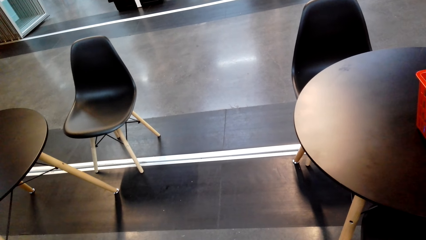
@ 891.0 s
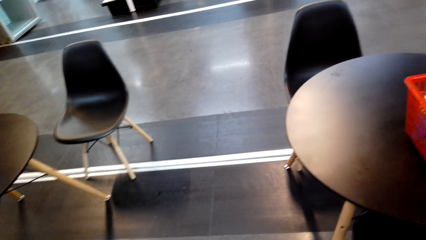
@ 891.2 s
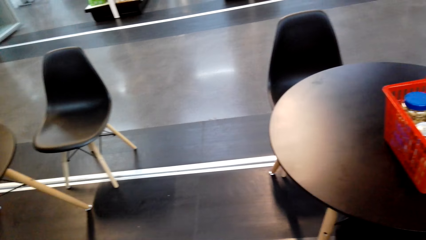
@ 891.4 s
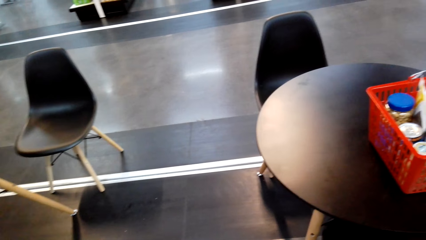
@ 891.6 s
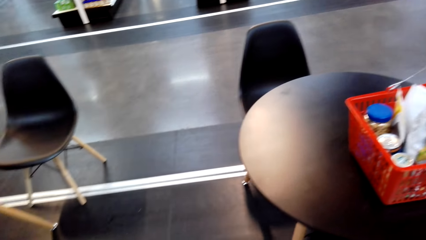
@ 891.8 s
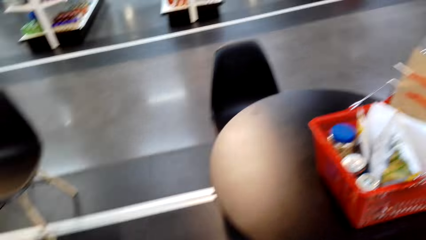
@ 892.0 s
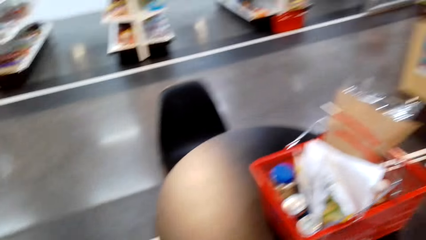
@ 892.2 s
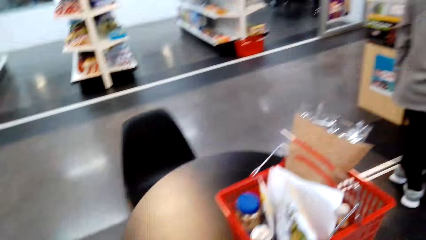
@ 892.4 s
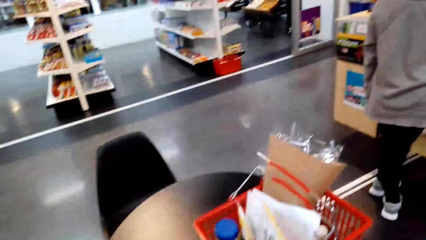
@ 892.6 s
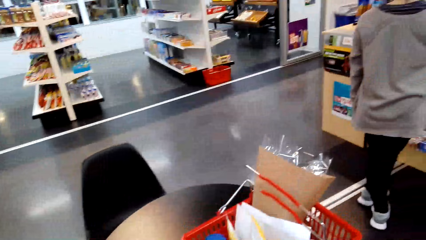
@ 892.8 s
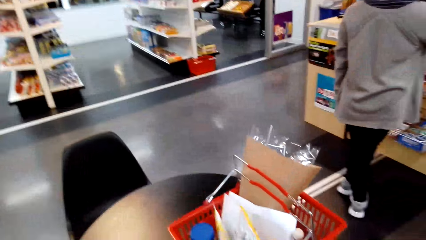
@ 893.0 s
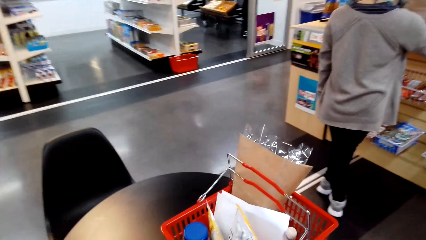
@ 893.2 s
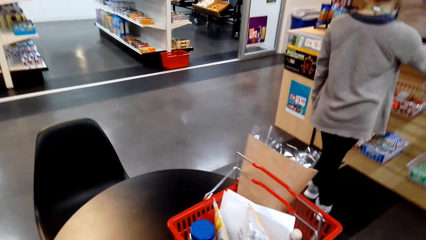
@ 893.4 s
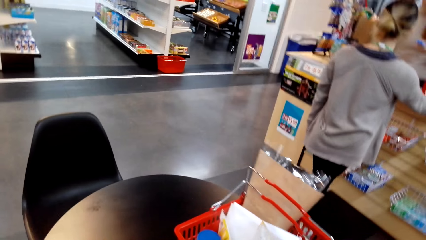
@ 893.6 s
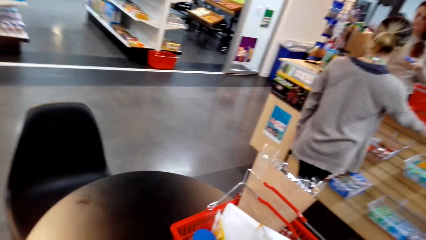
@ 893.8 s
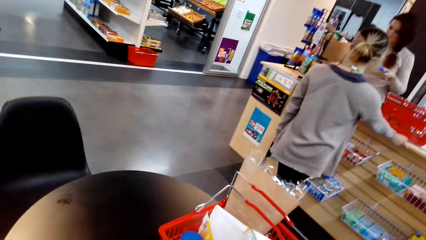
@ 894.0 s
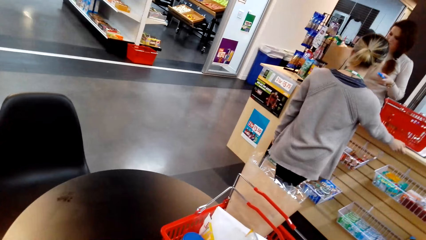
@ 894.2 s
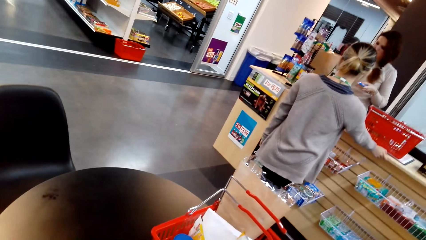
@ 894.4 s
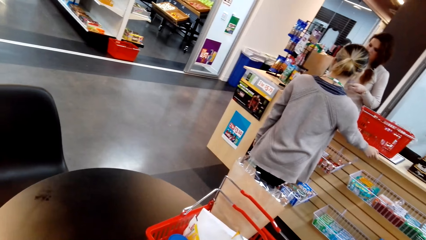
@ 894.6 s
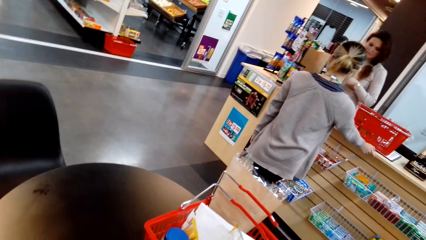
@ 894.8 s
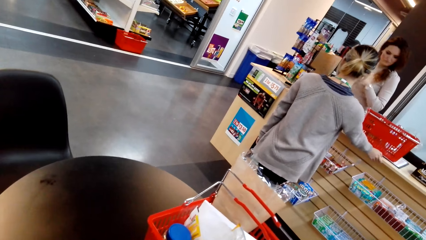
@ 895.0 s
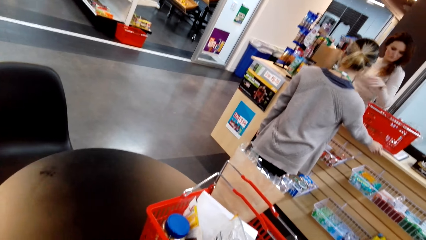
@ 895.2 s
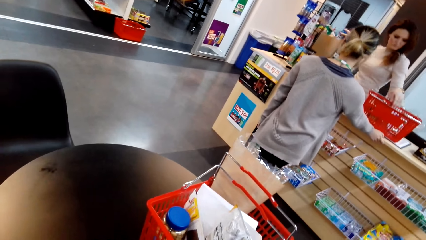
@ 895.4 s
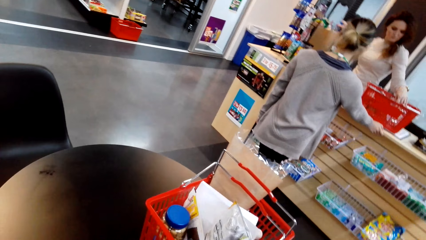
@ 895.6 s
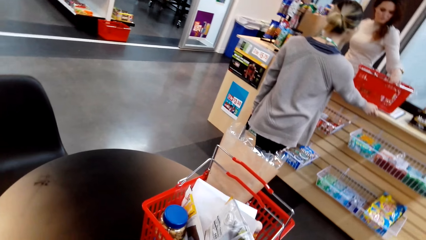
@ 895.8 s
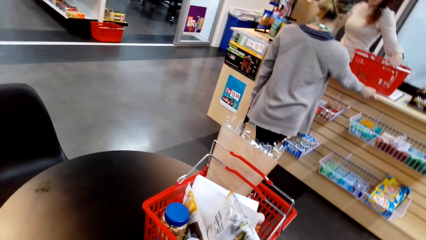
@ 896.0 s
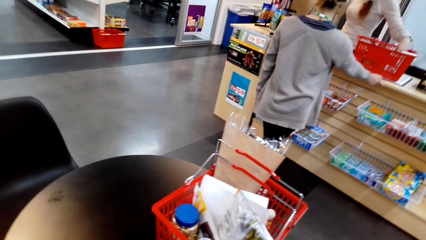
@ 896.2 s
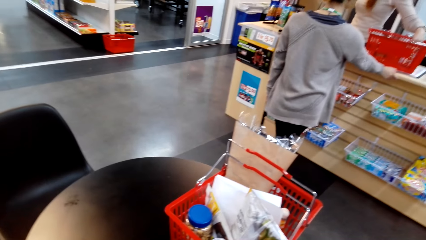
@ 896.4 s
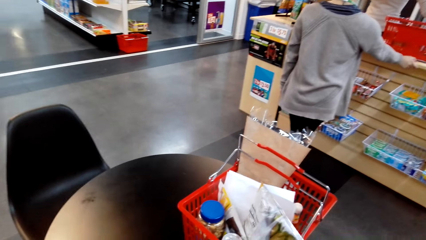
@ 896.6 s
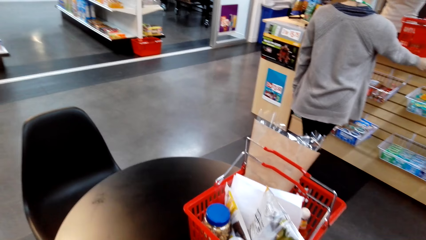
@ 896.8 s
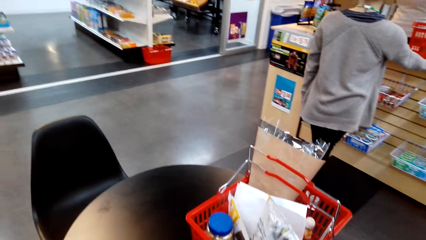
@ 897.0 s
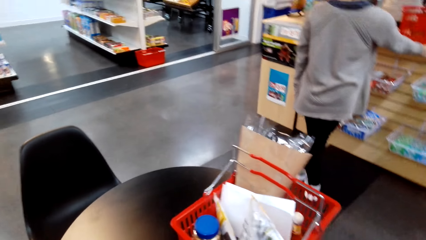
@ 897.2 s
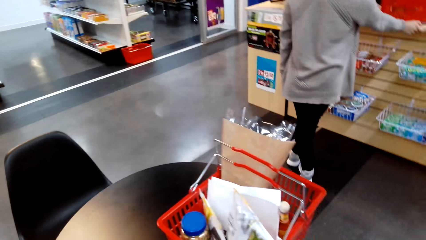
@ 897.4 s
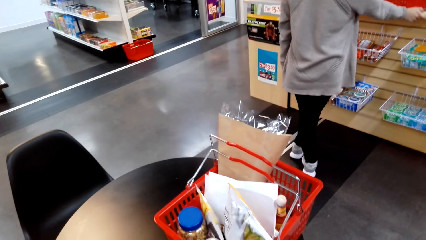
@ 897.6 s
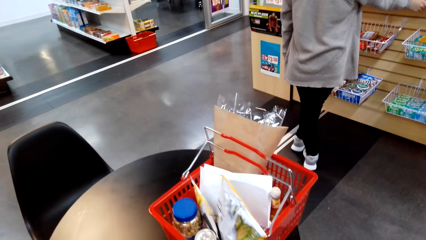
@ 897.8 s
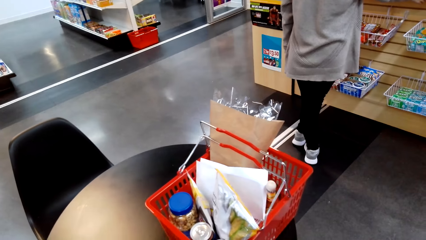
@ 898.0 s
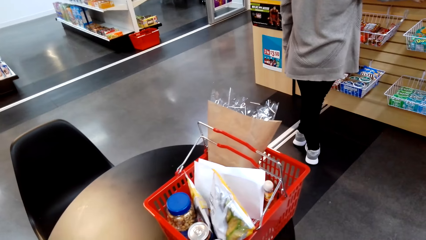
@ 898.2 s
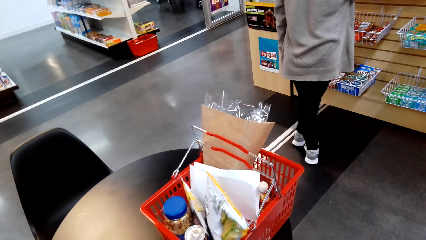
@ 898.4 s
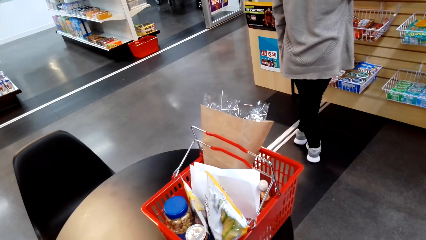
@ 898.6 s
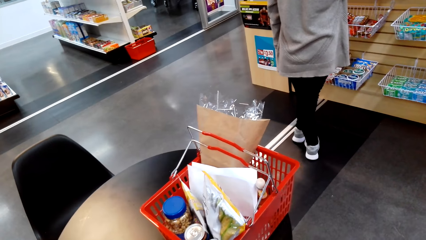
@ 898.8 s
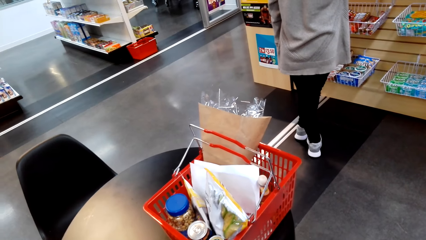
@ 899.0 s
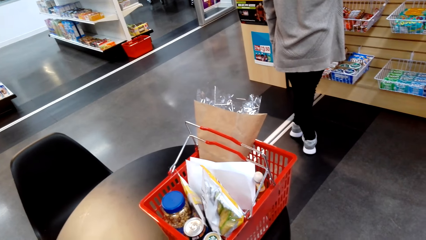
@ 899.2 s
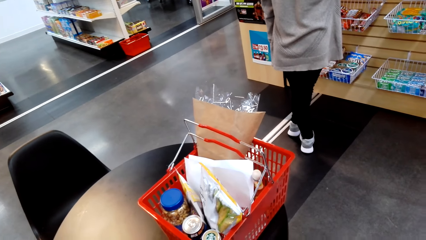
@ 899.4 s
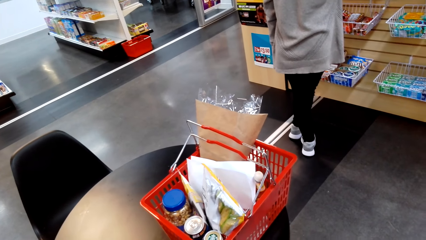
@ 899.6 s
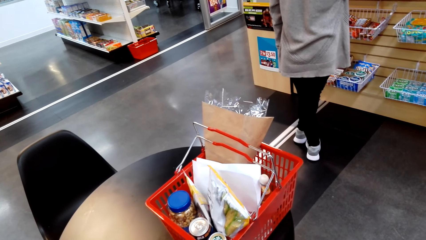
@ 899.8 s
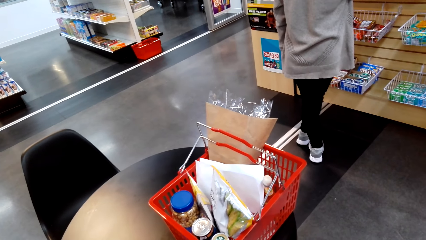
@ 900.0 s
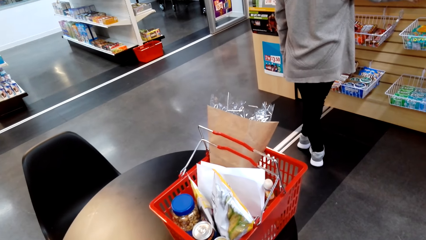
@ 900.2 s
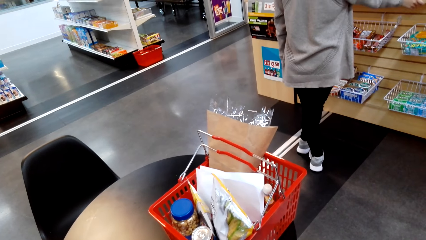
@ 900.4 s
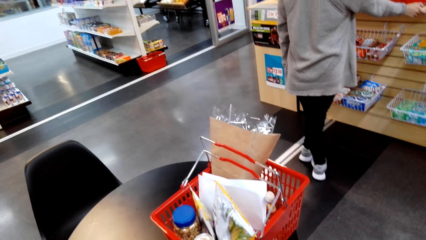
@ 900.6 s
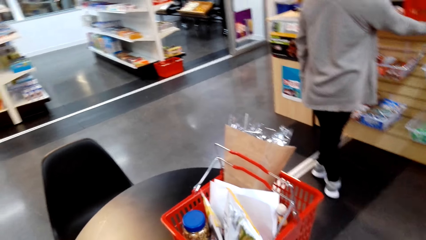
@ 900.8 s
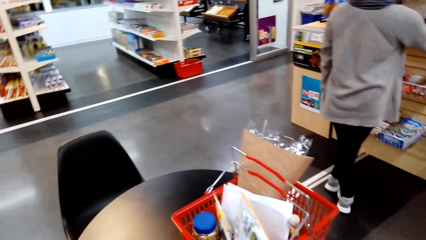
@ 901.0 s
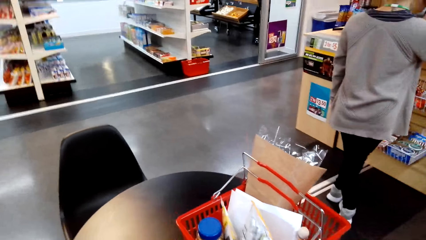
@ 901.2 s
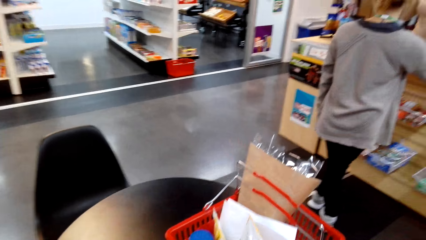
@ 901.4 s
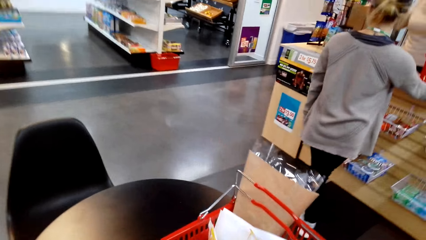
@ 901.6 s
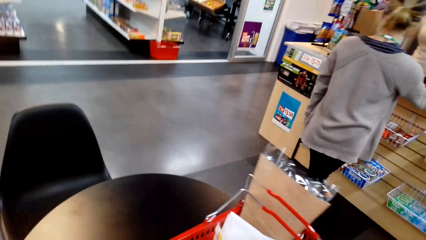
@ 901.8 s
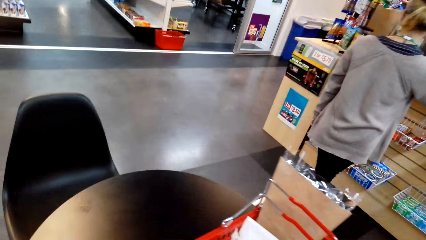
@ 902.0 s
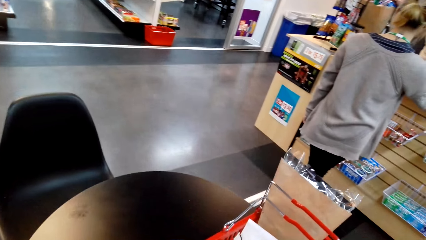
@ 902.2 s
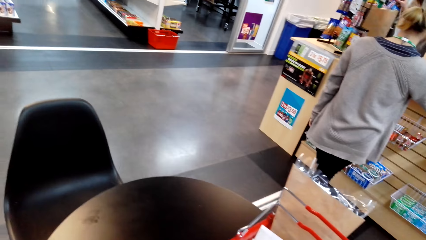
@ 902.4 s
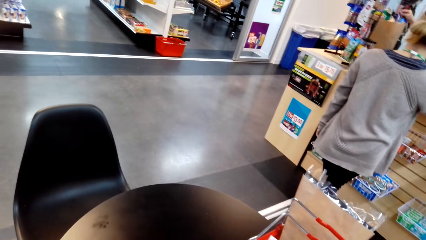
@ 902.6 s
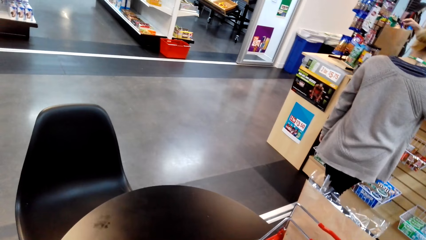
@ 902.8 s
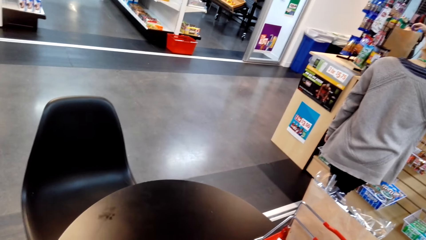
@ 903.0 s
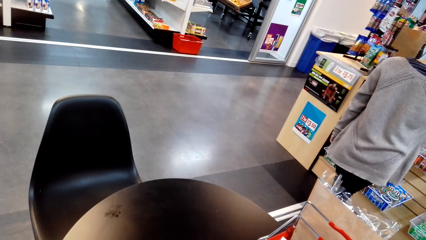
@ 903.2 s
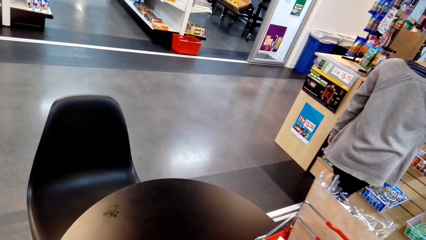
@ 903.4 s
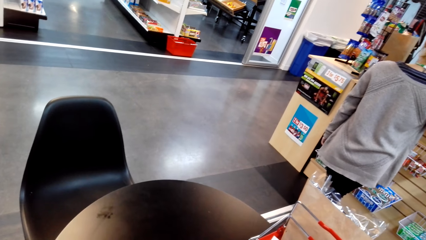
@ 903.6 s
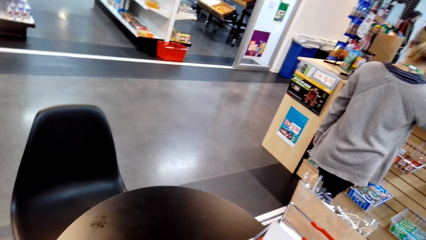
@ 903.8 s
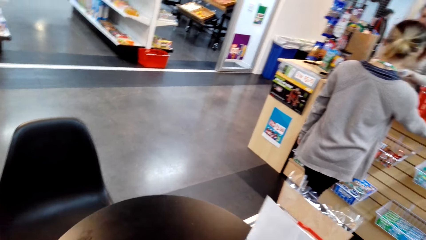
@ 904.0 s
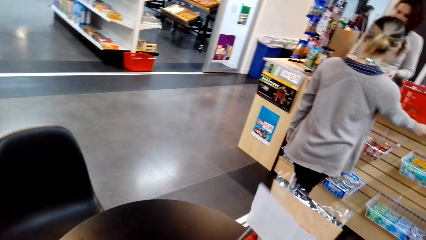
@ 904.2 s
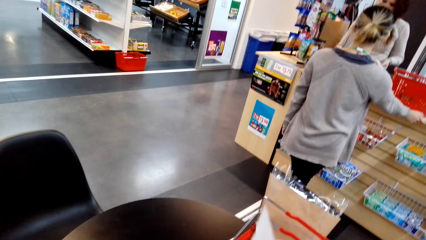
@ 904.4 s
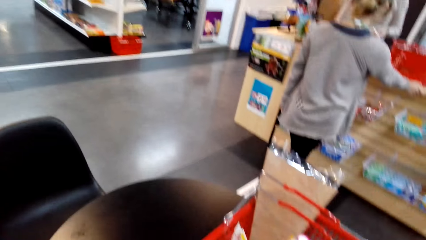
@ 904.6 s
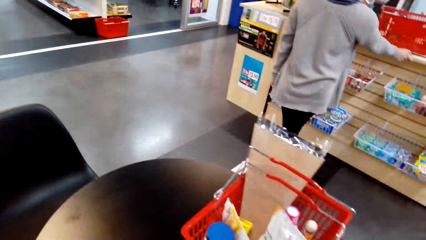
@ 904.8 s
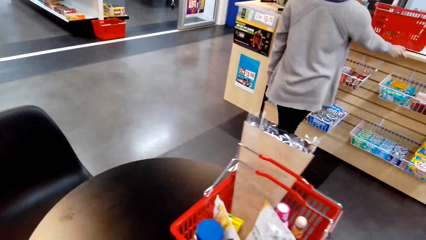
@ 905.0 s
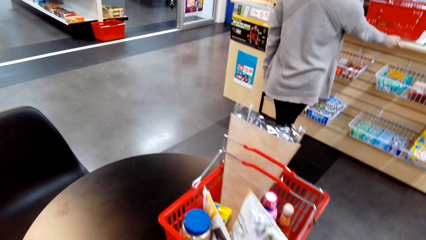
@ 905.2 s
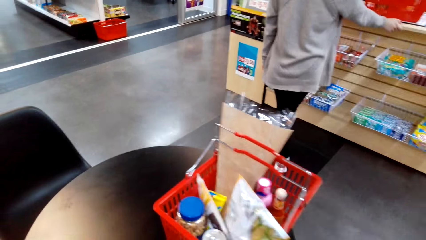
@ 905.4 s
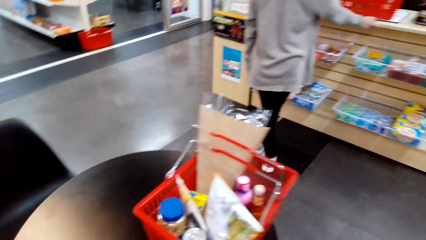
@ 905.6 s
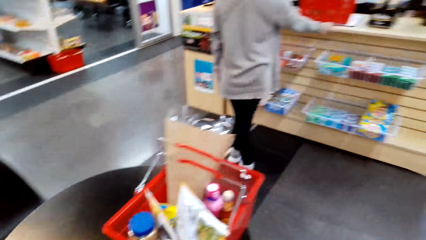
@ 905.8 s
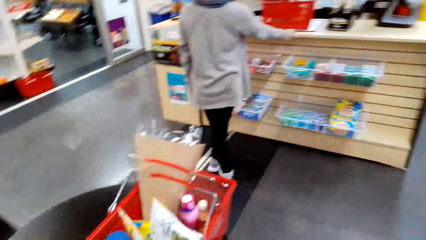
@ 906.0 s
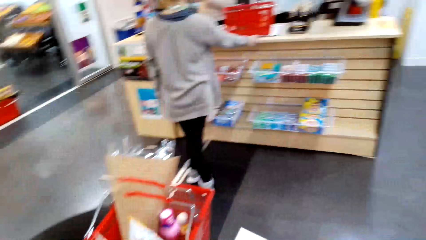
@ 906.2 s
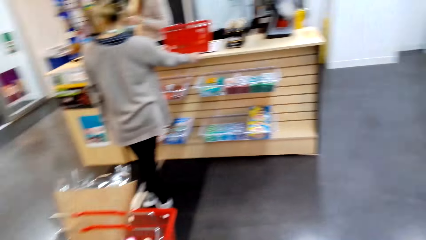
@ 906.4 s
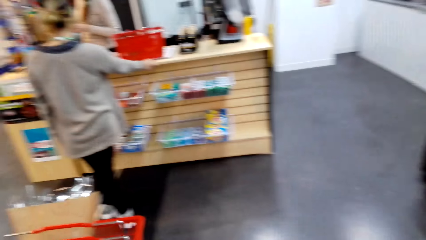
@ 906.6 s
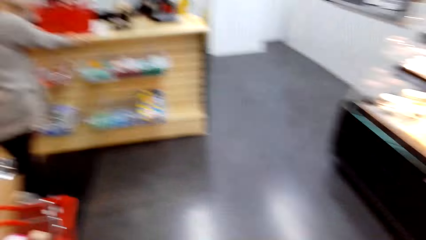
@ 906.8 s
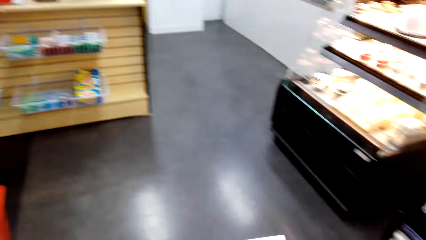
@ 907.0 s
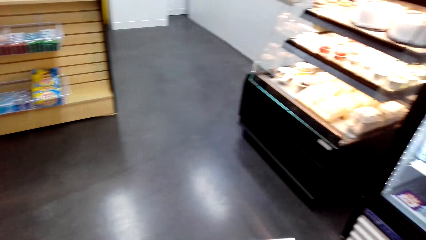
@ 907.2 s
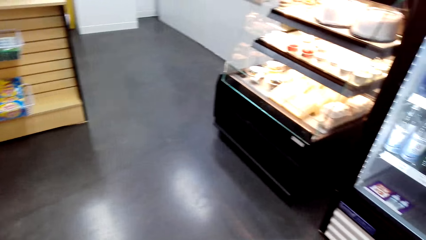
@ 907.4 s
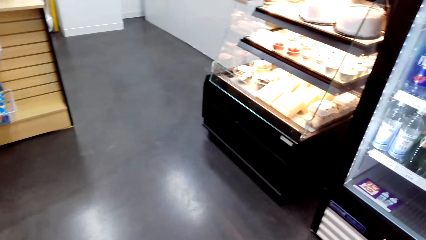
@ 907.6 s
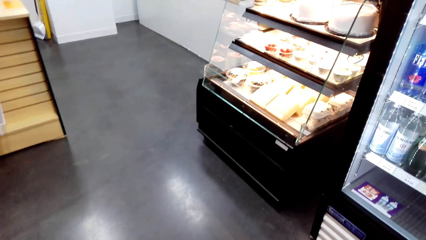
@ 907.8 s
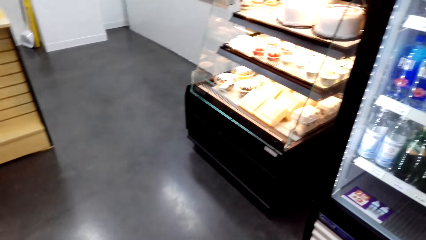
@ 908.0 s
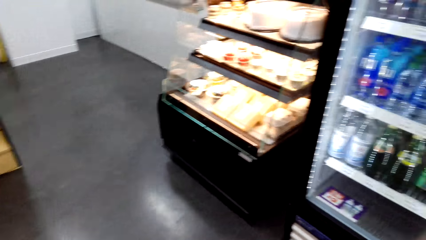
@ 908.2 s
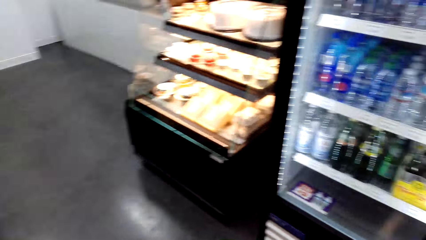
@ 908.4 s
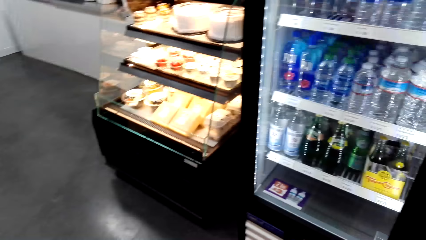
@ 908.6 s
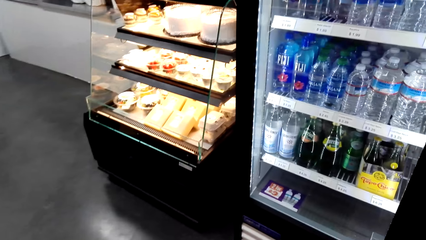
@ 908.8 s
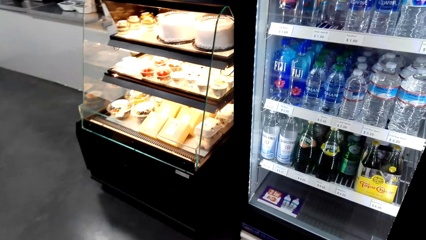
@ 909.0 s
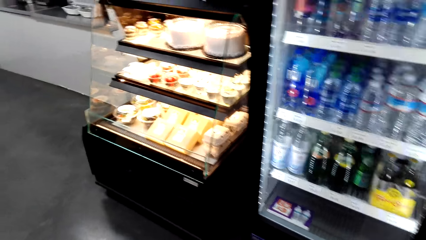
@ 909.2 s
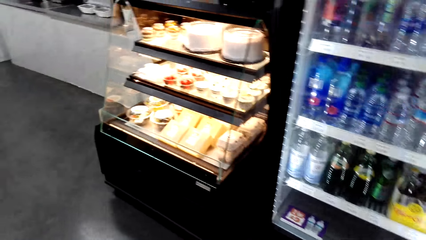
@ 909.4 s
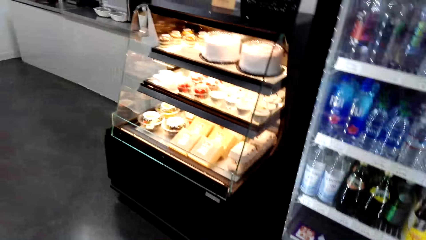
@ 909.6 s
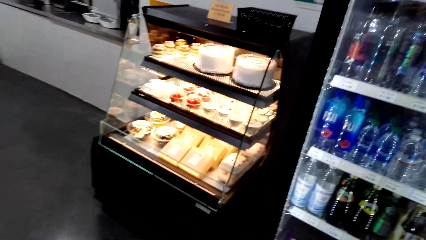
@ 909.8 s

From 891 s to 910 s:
A person stands at the counter. The camera wearer moves. They put something in the cart.
